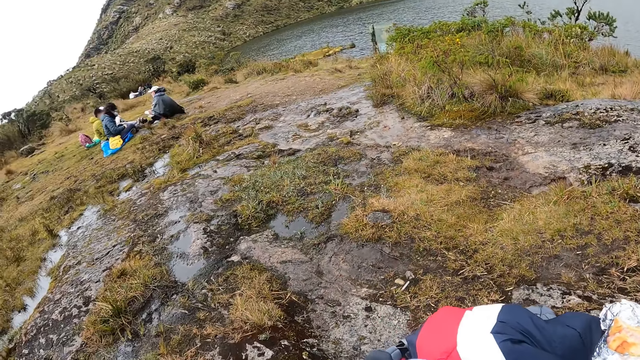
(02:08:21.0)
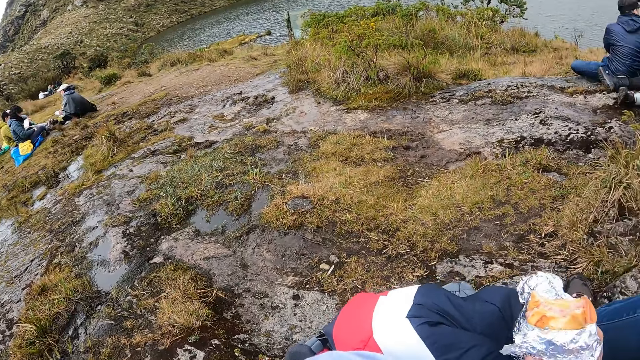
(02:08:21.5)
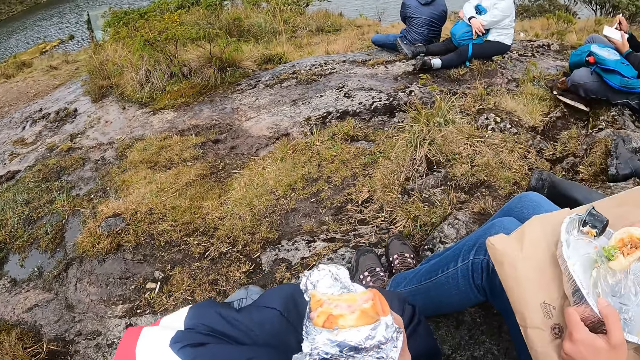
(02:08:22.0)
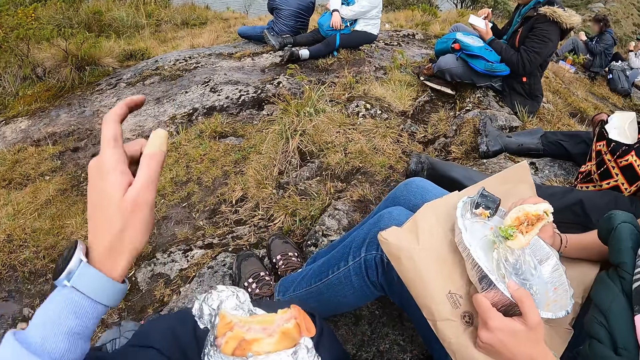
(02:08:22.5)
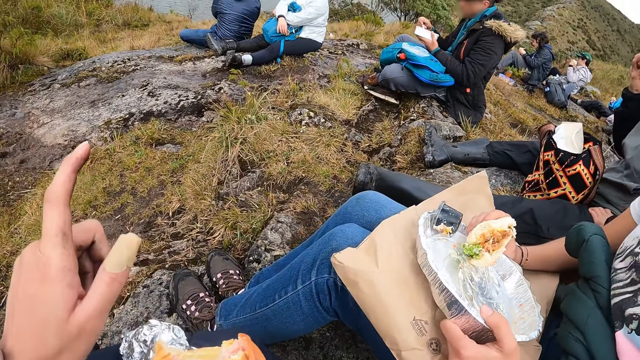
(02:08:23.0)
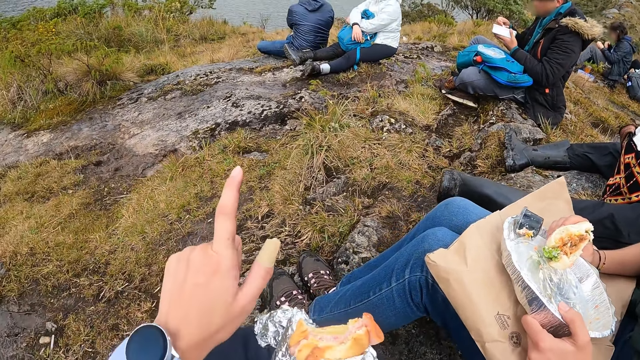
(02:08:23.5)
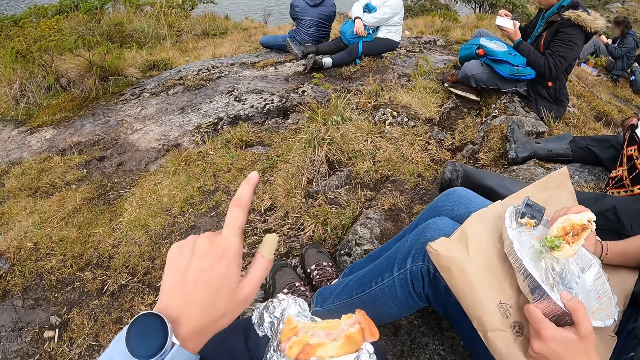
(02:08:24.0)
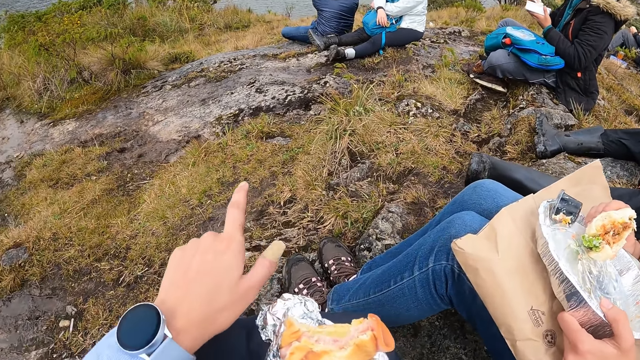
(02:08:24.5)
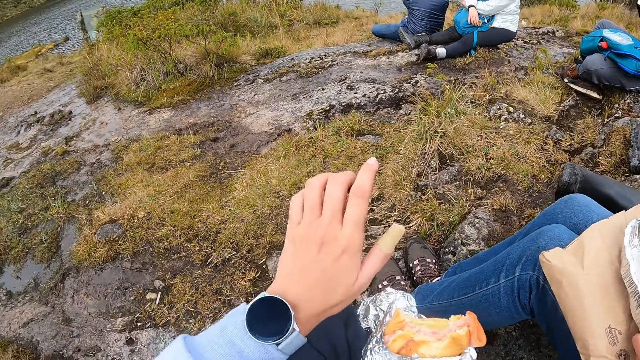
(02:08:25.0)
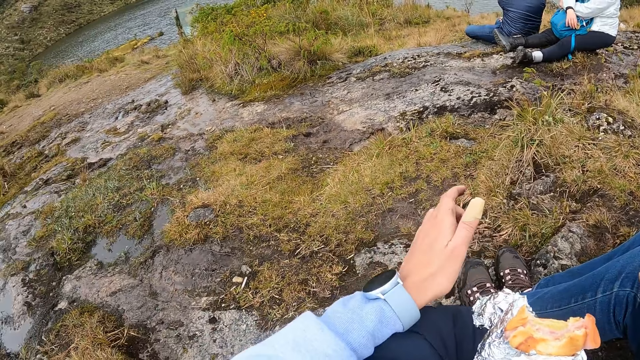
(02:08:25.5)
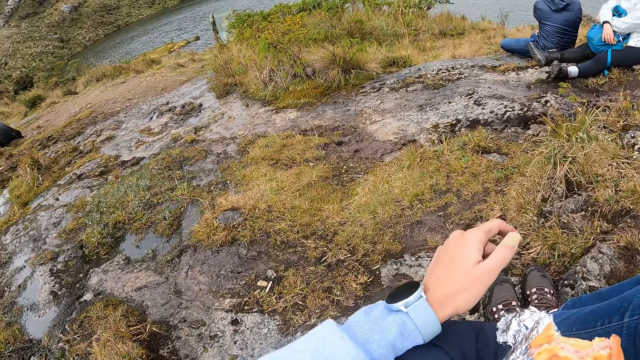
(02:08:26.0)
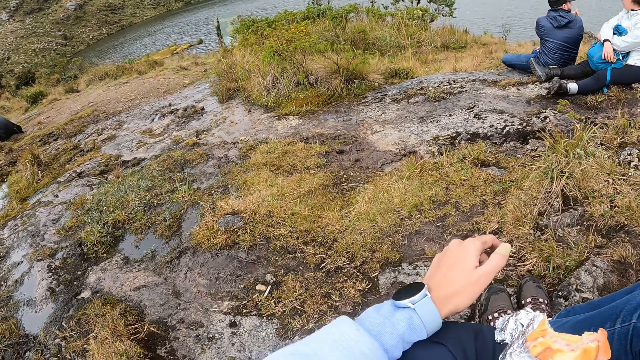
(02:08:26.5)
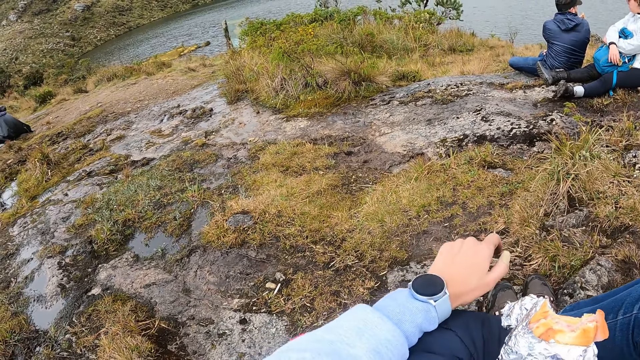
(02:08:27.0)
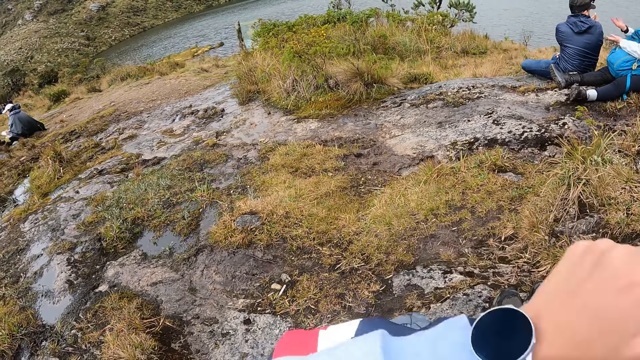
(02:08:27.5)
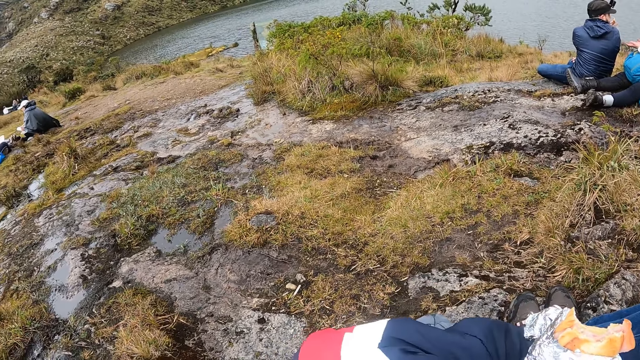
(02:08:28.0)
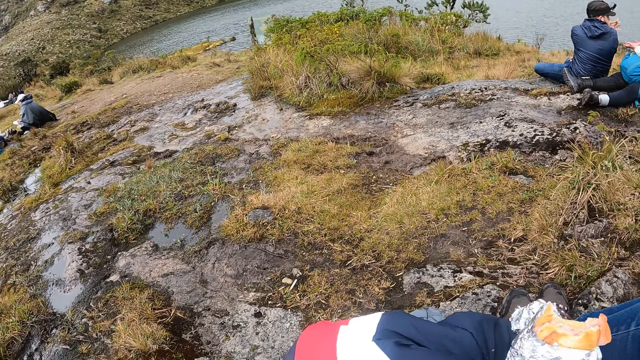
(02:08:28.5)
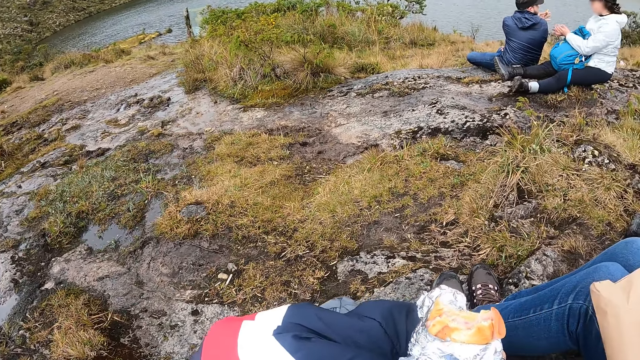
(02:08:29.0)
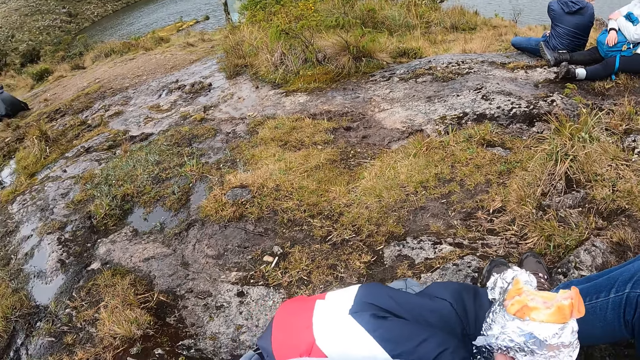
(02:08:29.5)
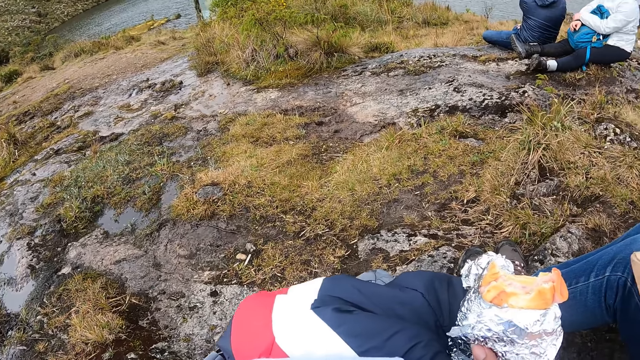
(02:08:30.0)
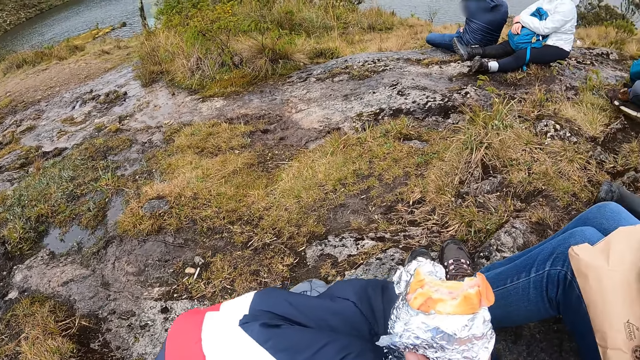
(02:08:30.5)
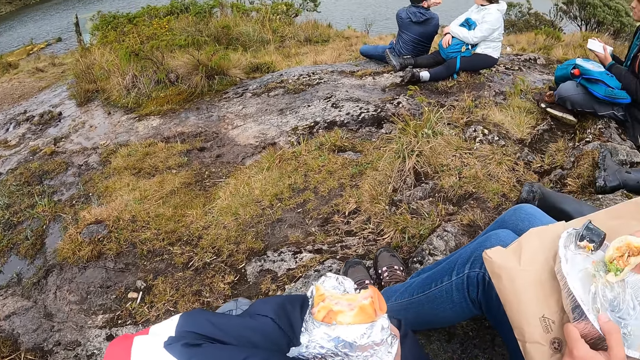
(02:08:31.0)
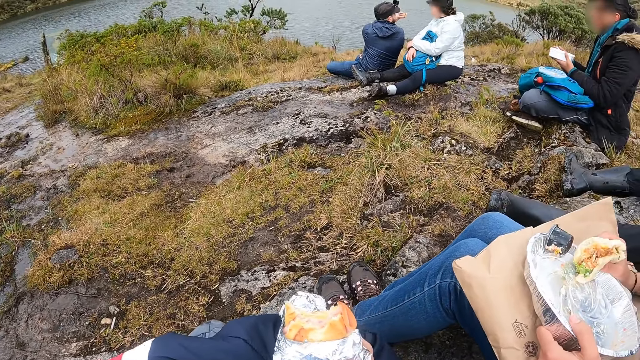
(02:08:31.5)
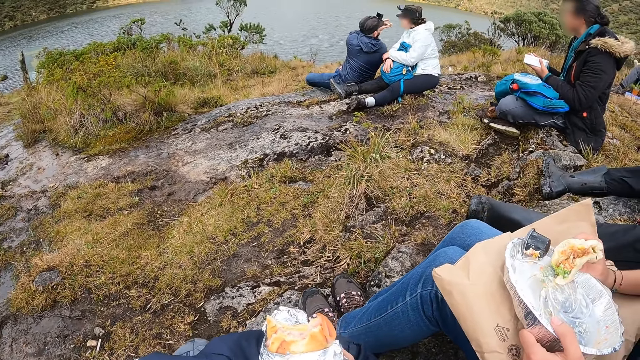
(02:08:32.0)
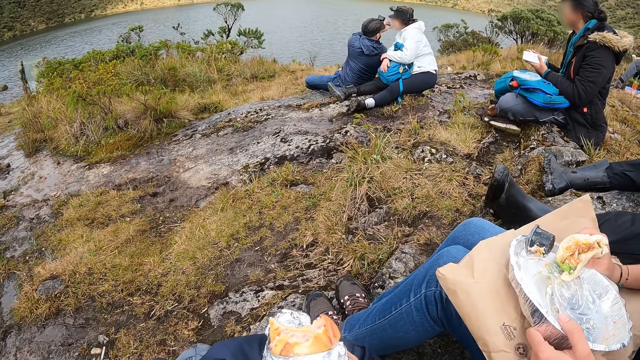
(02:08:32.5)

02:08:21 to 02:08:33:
The camera wearer points her left index finger forward. She raises her left hand.

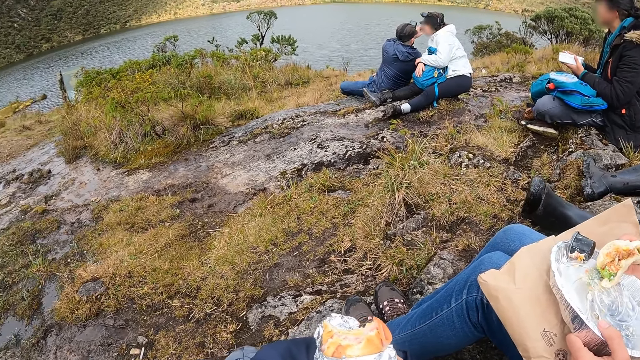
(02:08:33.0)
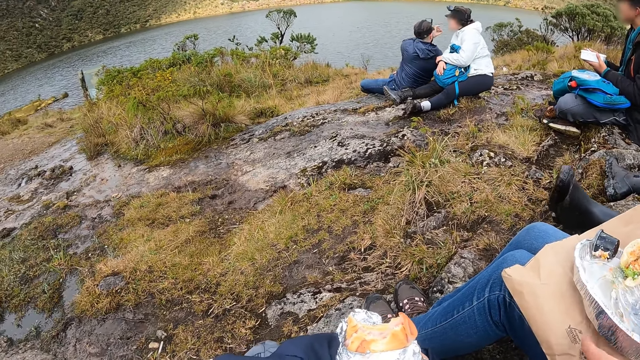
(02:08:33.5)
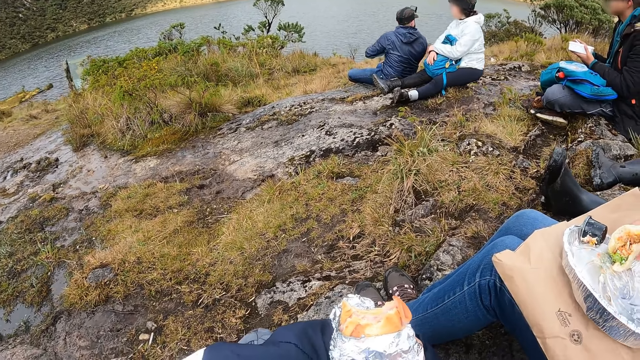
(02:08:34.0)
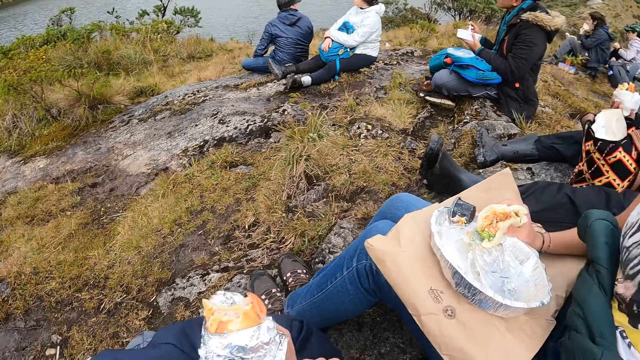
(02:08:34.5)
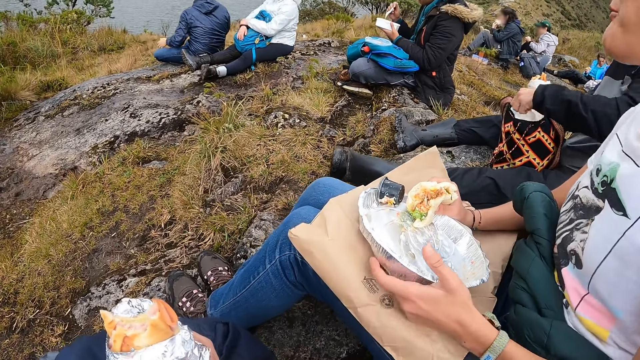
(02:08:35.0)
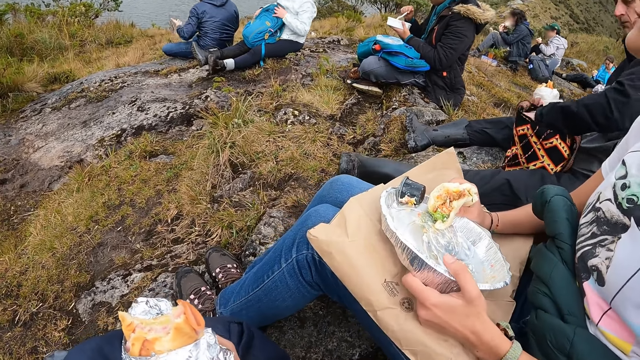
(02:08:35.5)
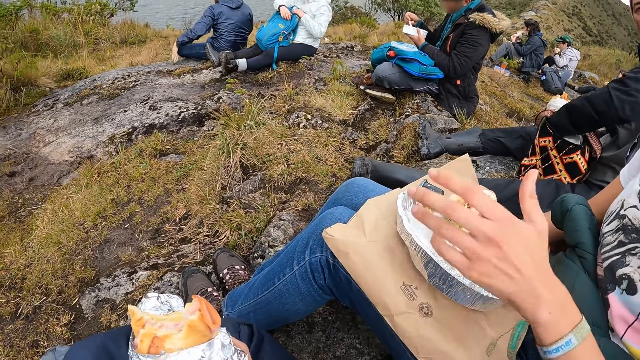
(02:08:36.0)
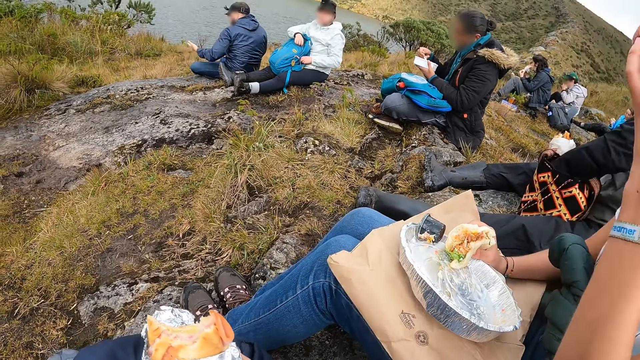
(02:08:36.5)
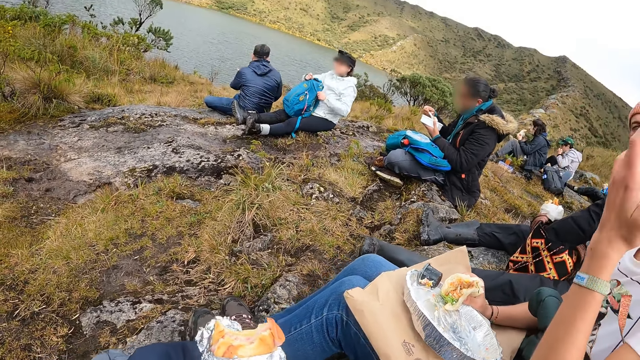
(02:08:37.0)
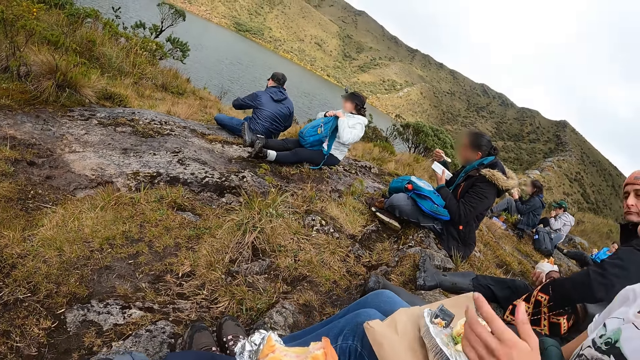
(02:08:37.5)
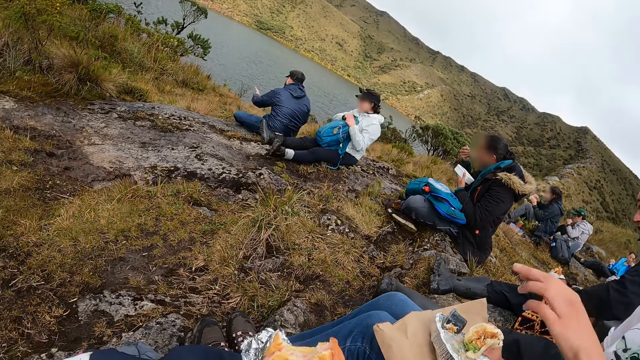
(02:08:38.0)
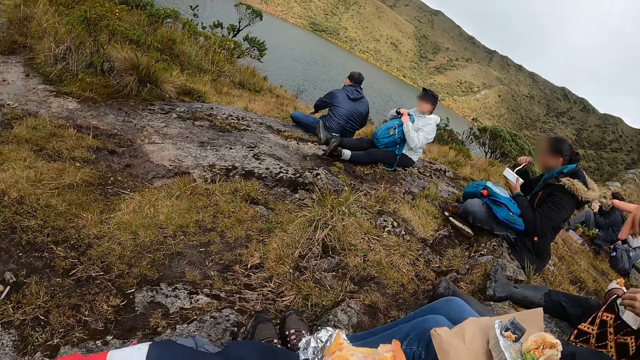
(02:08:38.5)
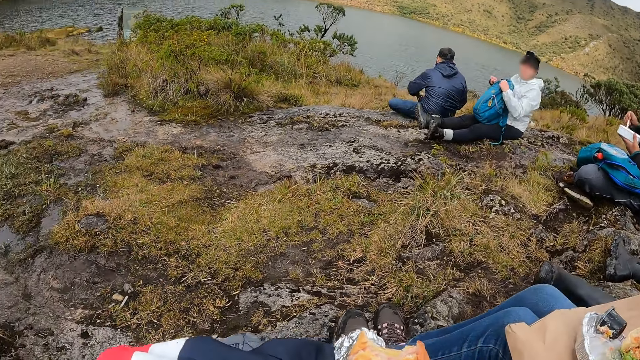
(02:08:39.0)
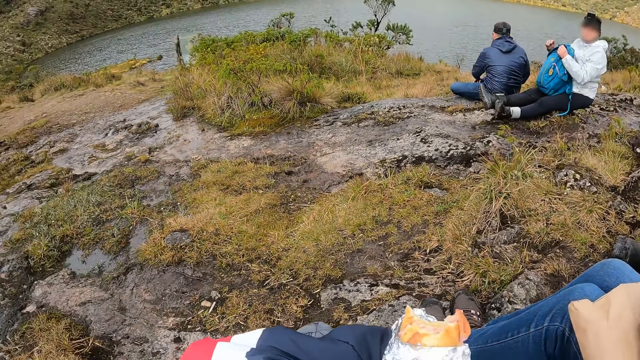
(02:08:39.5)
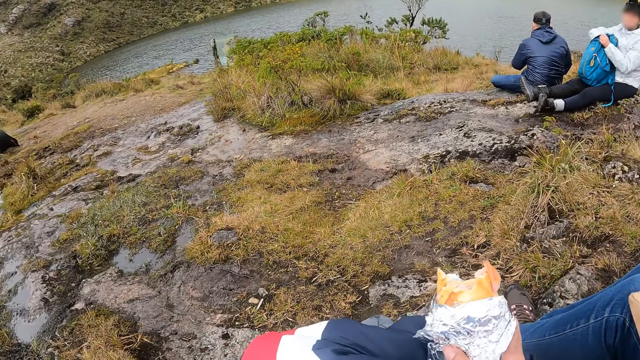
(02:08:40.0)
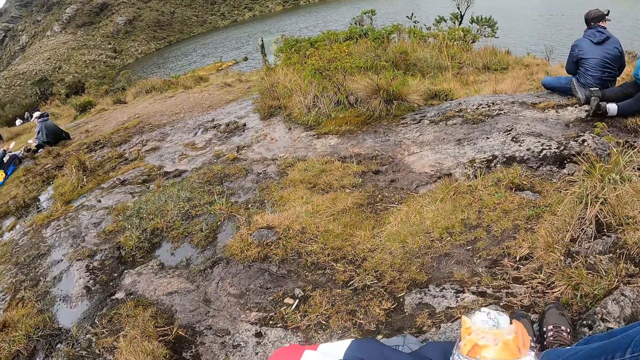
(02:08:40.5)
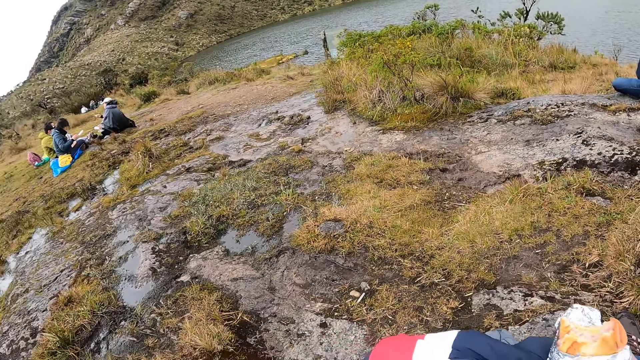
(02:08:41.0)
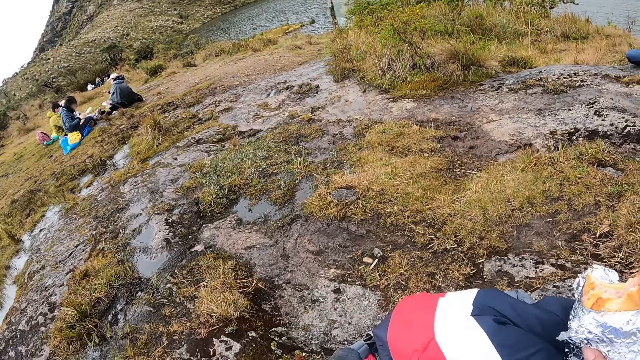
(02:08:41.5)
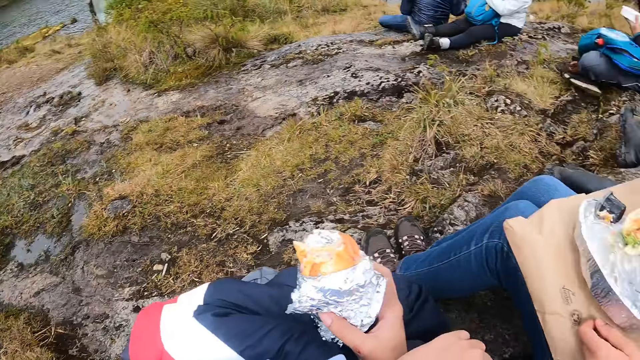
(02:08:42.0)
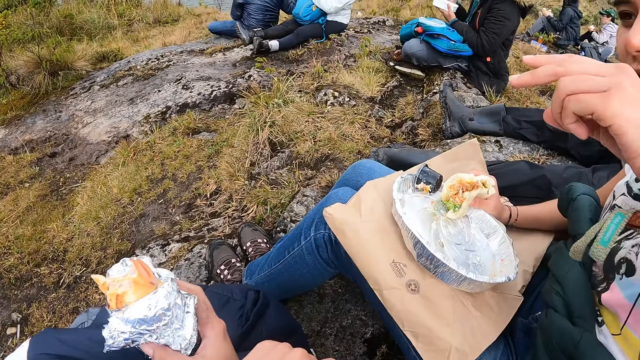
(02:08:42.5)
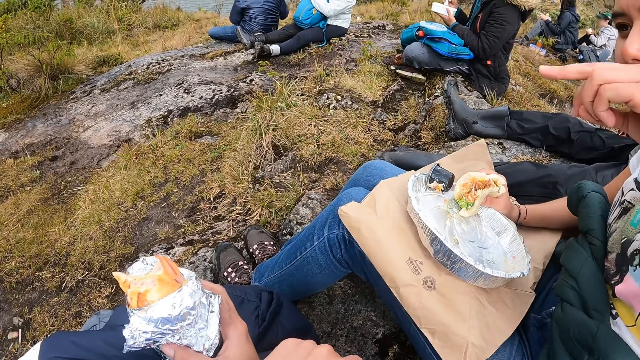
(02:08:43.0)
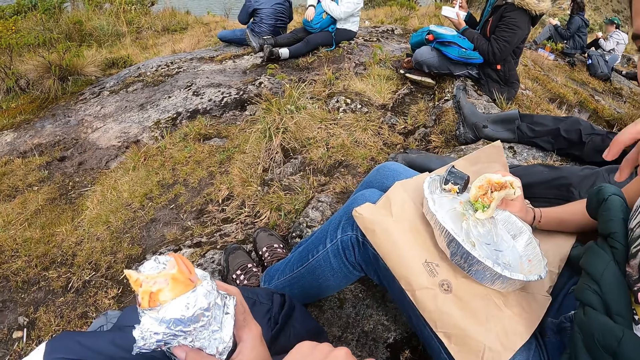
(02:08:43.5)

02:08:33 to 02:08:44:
The man picks up a nylon from a bag on the floor with his left hand. A woman makes a hand gesture.
